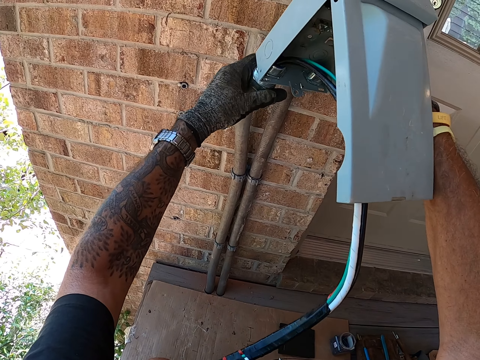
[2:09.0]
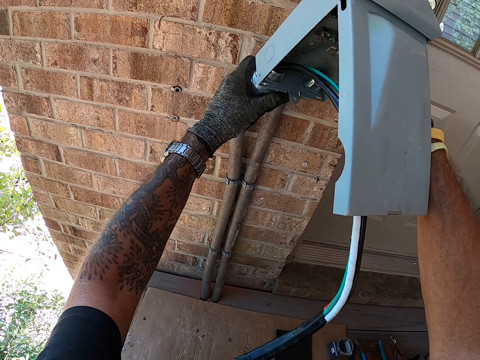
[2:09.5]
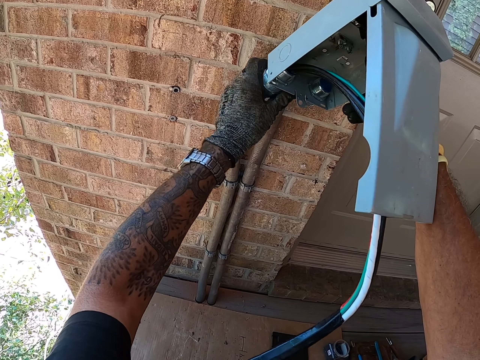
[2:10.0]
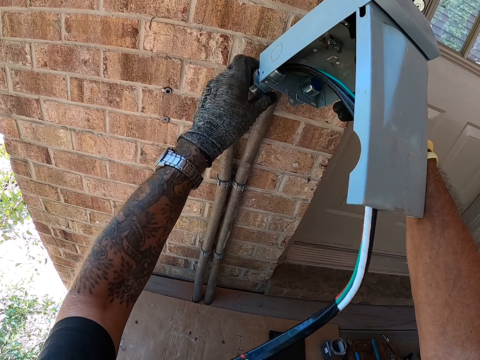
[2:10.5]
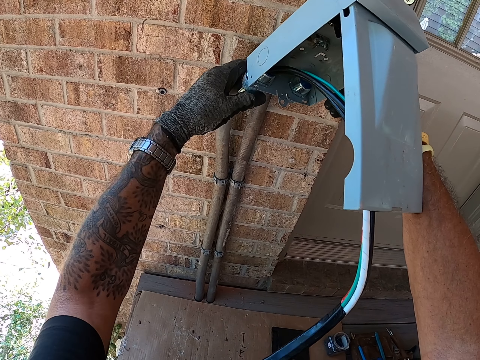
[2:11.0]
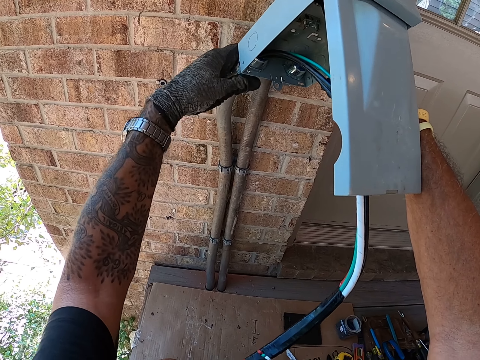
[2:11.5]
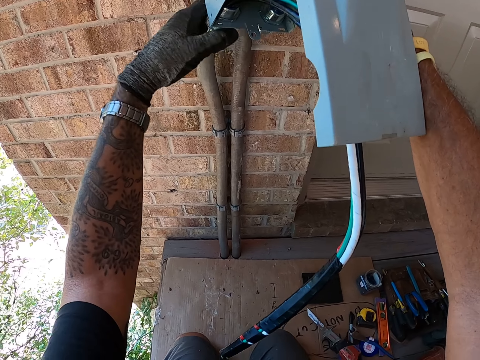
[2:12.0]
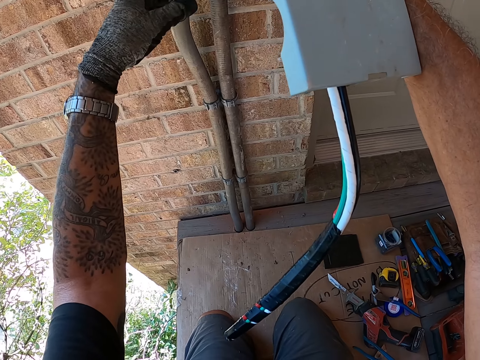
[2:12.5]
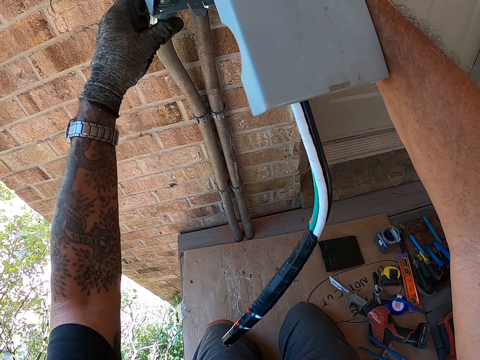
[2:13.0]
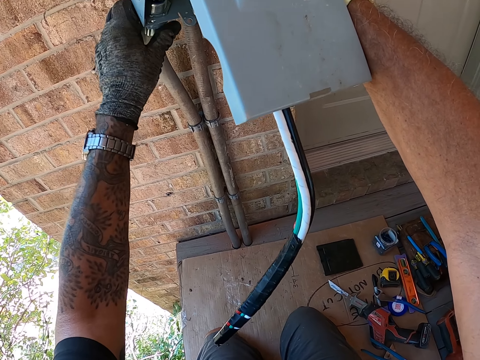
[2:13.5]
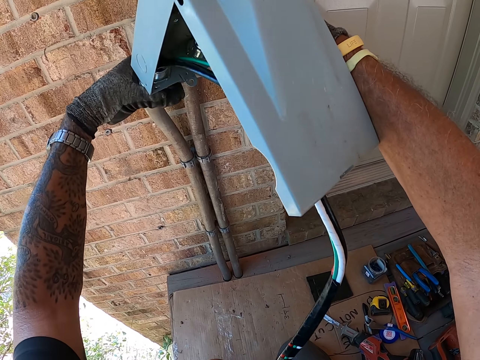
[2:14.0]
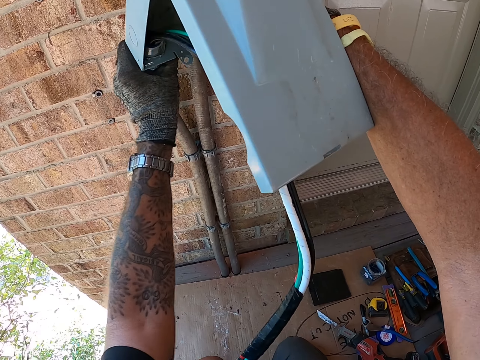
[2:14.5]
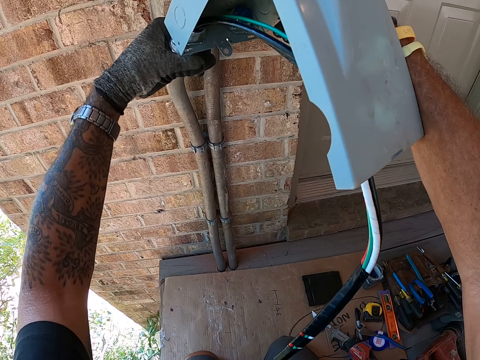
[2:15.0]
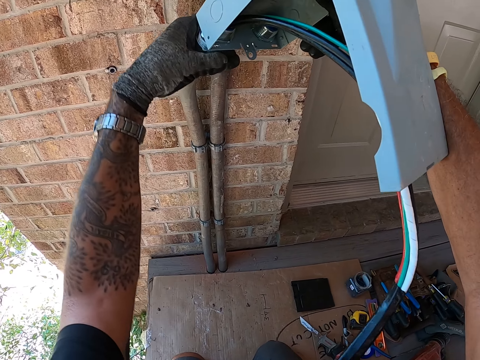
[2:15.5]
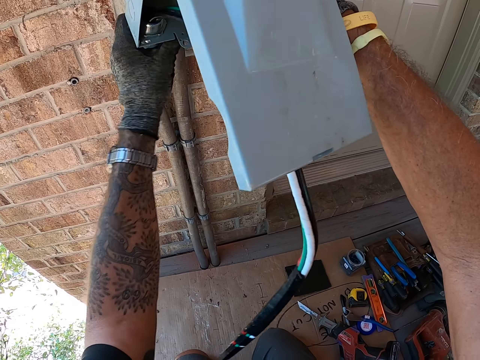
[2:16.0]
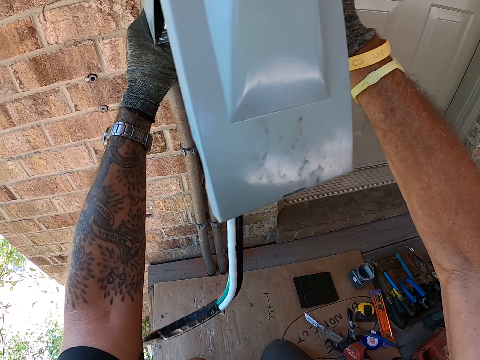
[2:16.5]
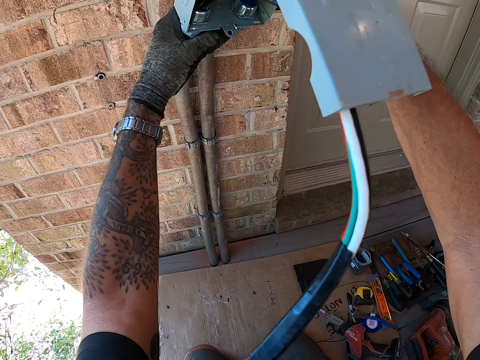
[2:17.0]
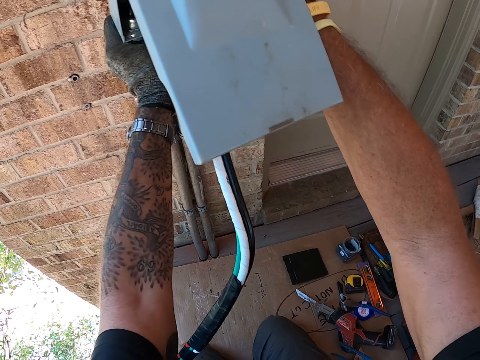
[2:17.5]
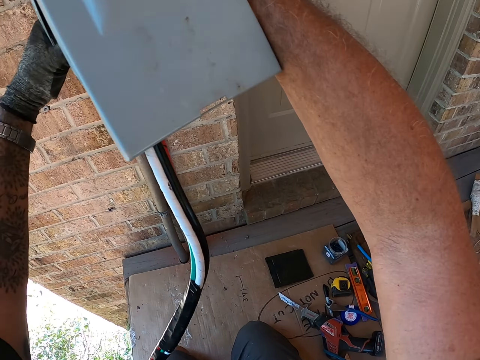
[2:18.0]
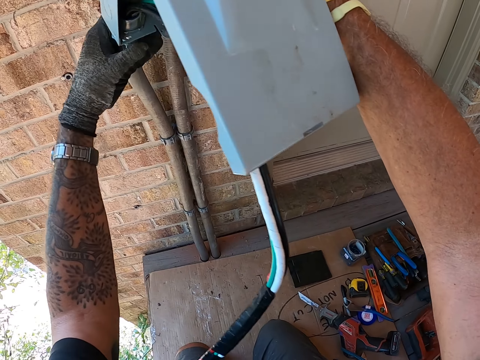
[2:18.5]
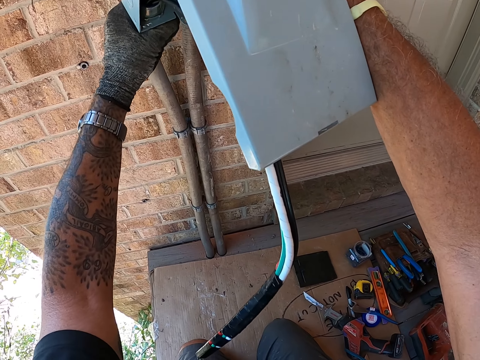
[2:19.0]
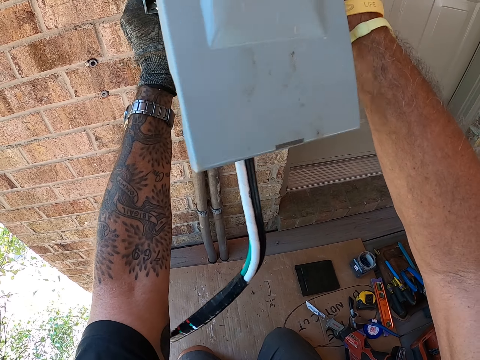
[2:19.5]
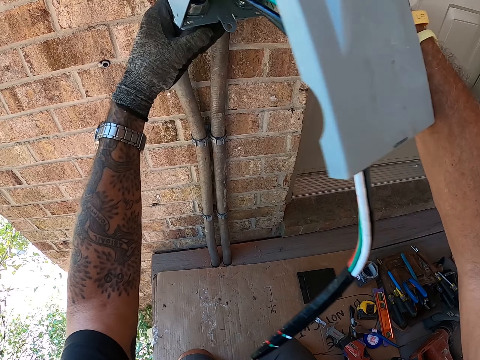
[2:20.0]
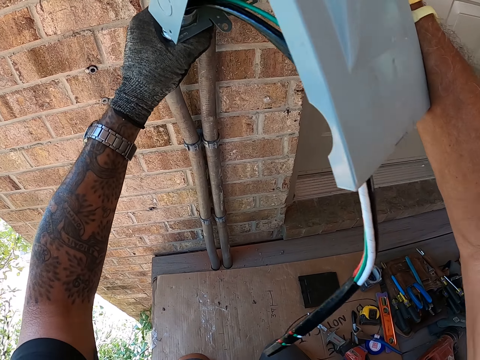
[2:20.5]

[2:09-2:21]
The camera wearer fixes the bolts on the riser pole.

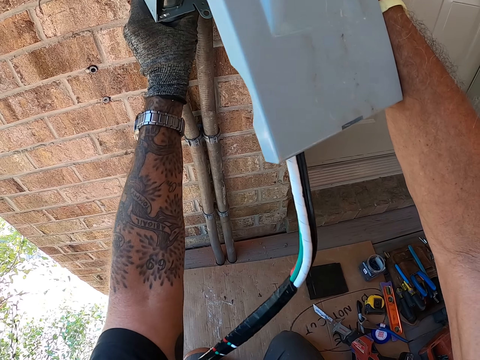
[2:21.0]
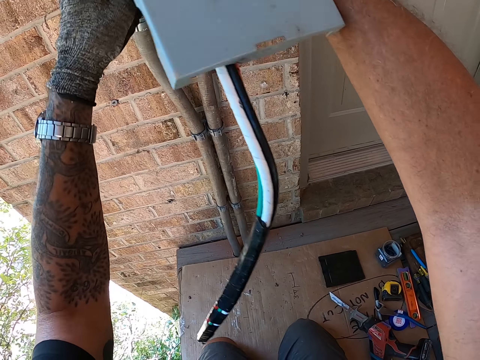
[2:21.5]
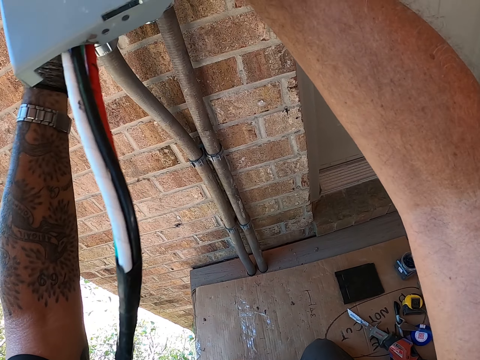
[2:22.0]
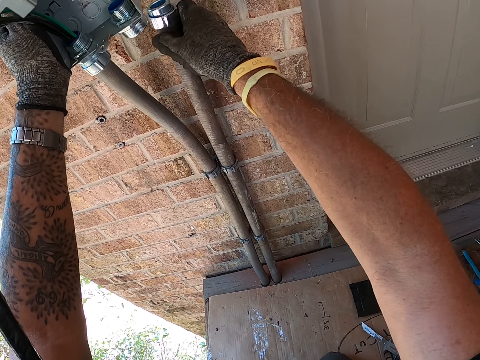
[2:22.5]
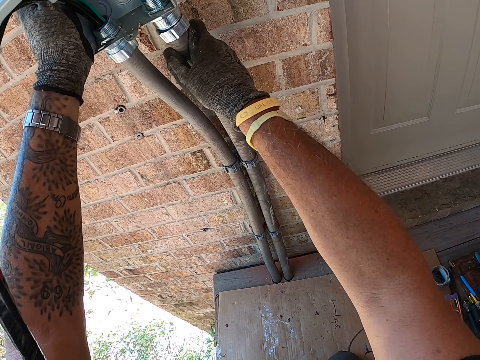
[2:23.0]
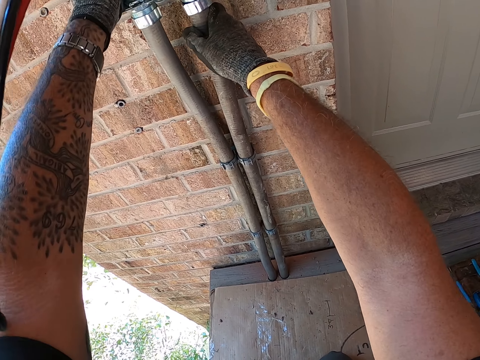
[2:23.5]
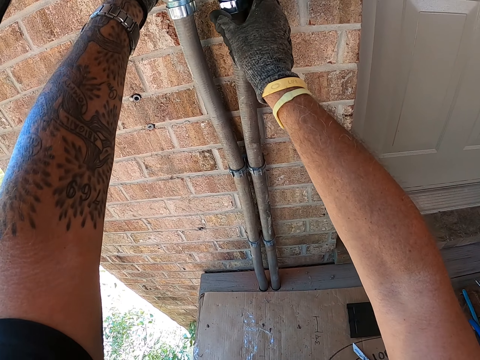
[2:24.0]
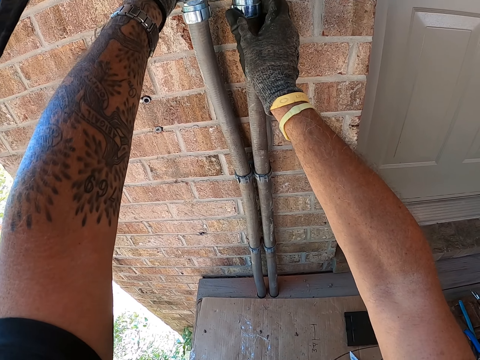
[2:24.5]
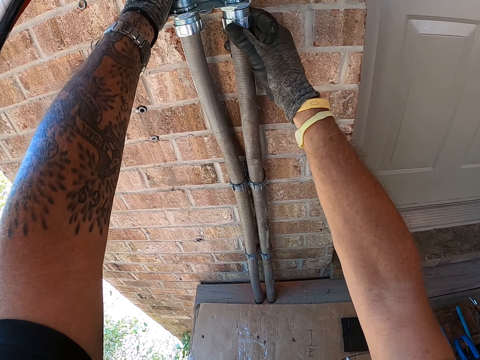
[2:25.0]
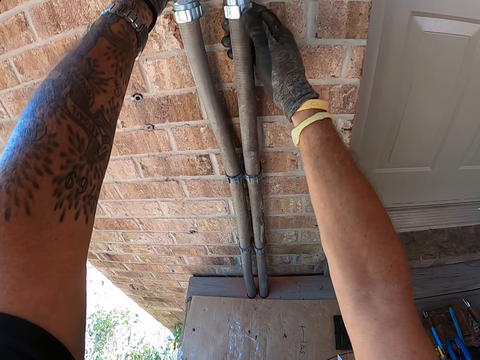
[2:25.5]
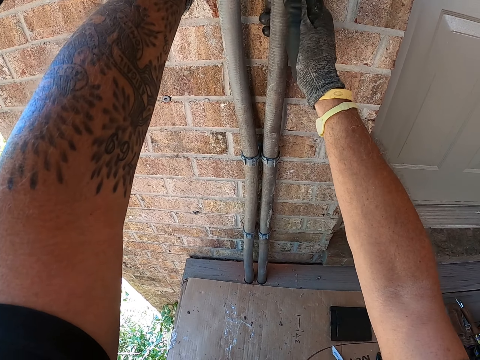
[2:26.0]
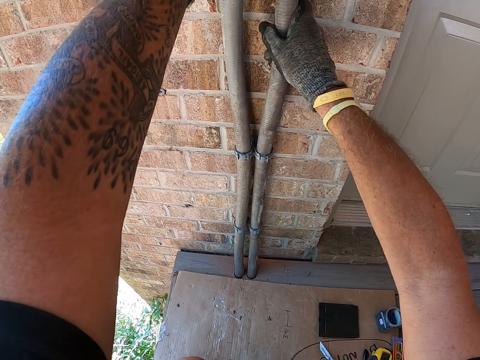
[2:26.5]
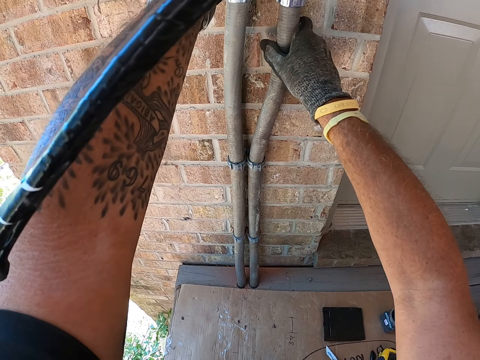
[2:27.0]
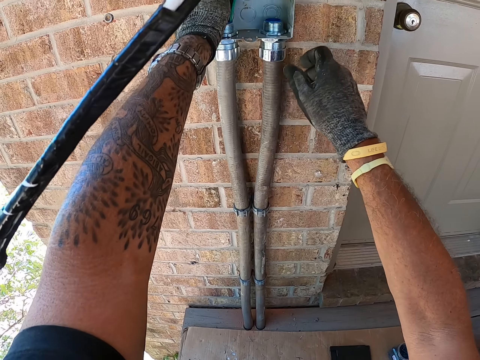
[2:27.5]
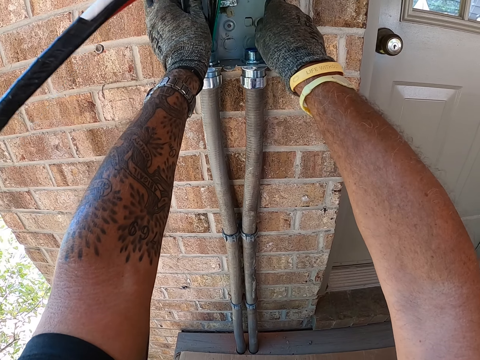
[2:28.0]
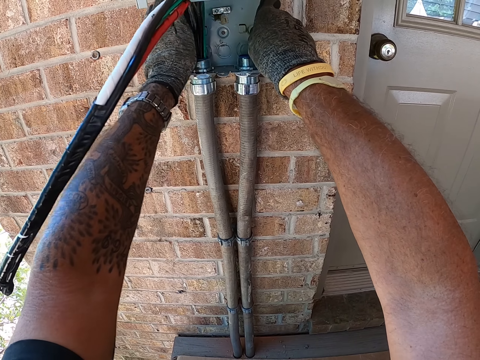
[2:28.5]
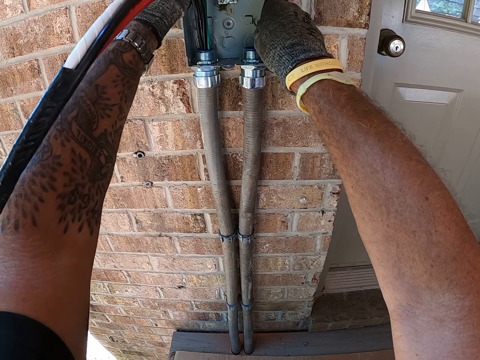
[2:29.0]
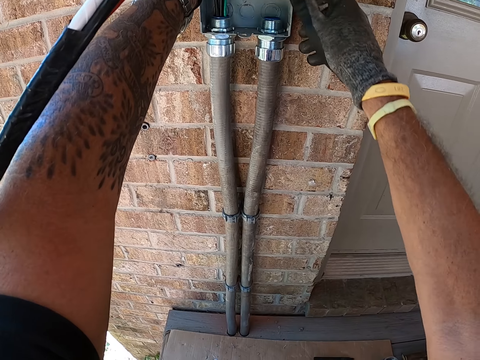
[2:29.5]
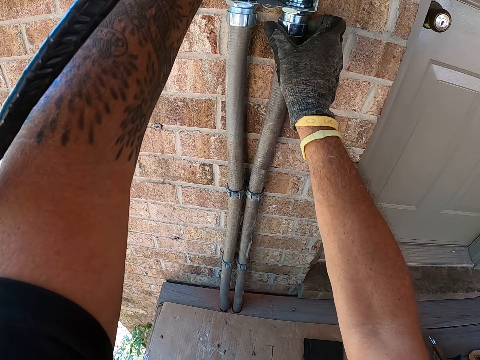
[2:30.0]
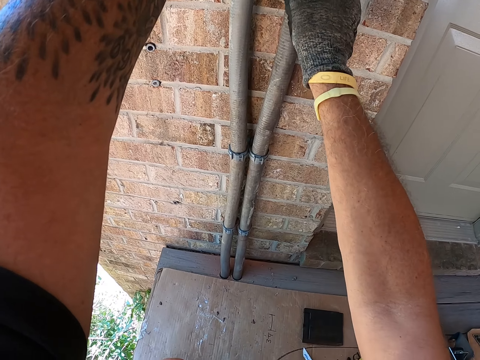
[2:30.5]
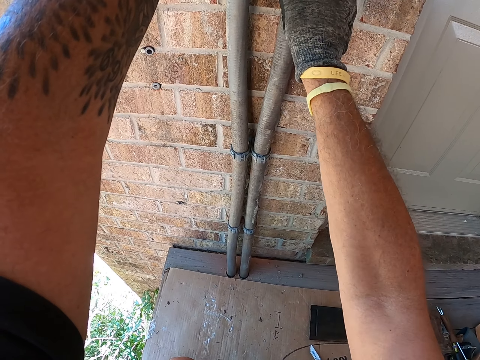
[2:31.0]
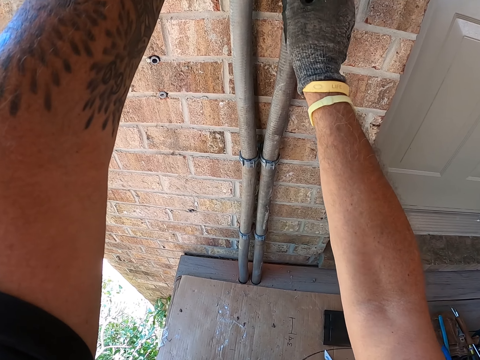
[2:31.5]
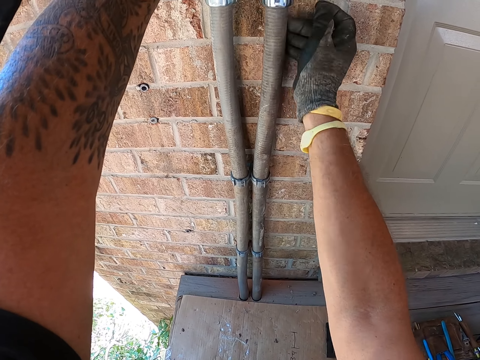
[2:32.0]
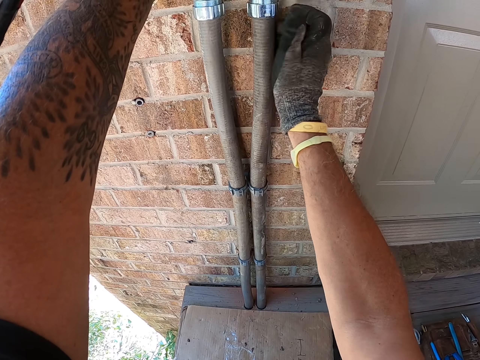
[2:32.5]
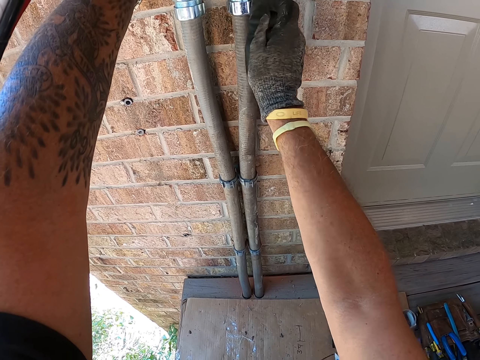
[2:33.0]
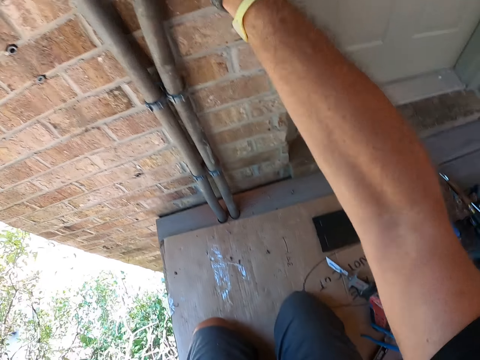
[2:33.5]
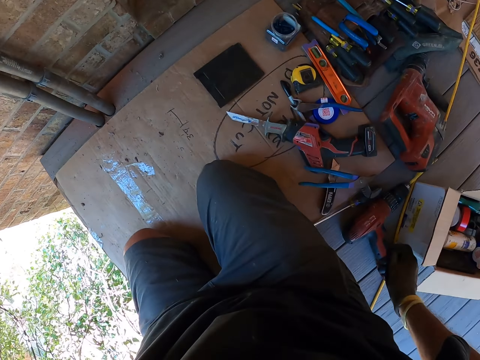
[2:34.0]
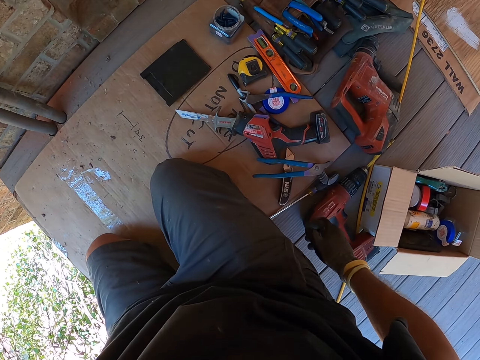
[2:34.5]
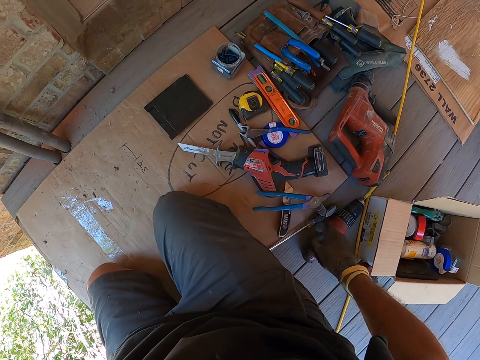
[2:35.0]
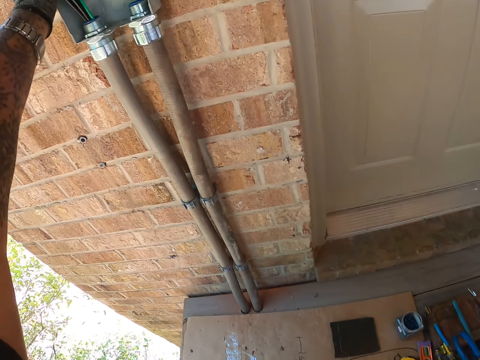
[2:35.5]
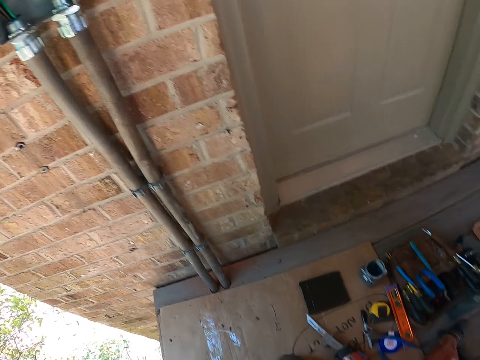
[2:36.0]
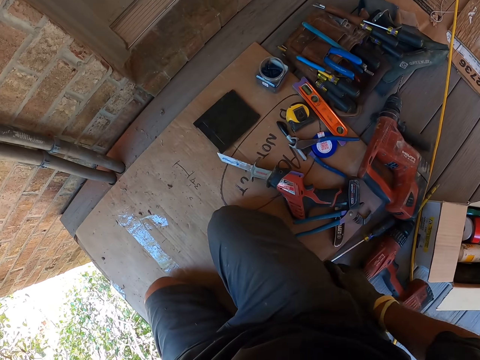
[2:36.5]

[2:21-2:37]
The camera wearer picks up the box with the other hand. They join a pipe with the box. They fix a nut on the pipe. They move the pipes. They hold the box on the wall. They fix the nut on the pipe. They look around.
